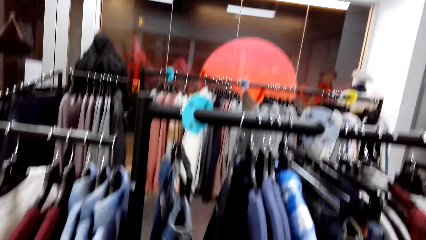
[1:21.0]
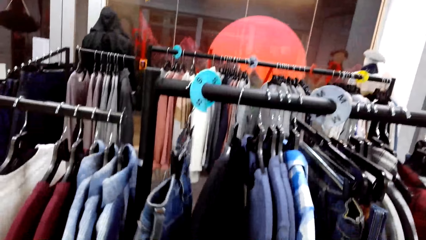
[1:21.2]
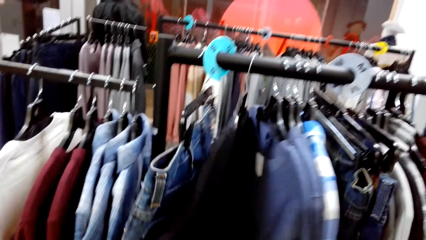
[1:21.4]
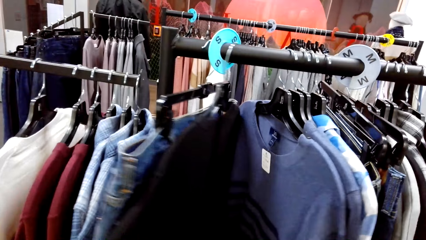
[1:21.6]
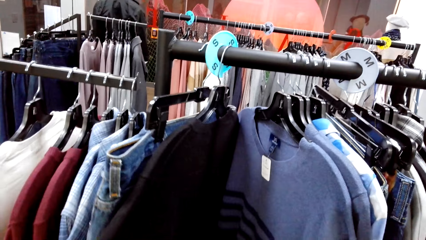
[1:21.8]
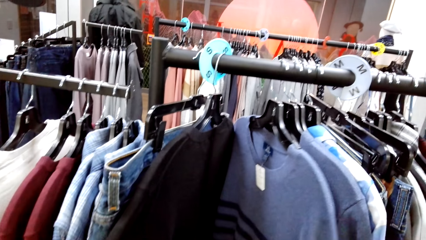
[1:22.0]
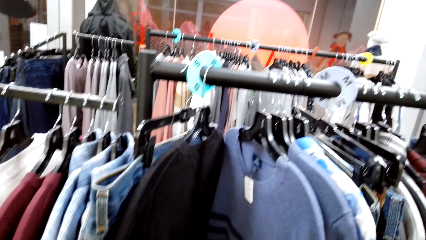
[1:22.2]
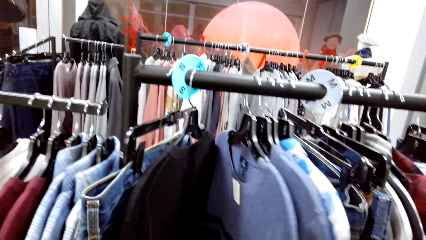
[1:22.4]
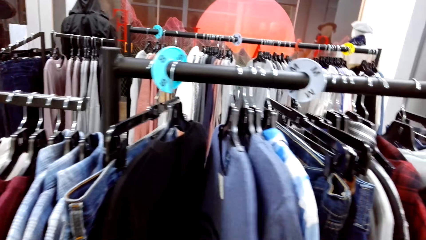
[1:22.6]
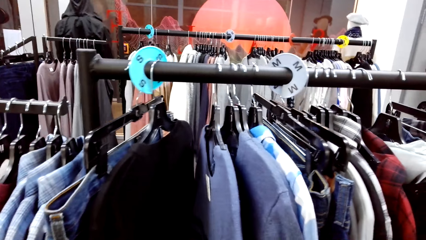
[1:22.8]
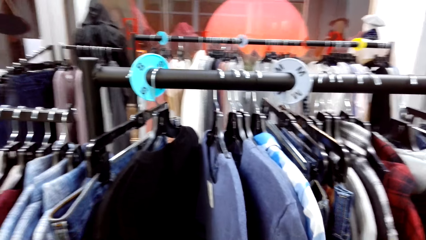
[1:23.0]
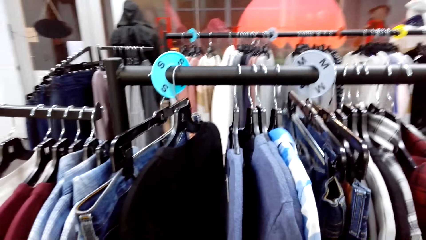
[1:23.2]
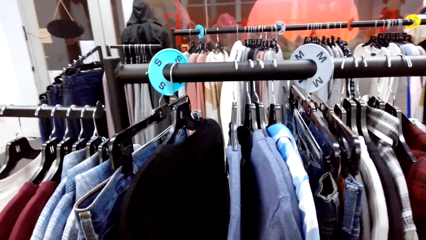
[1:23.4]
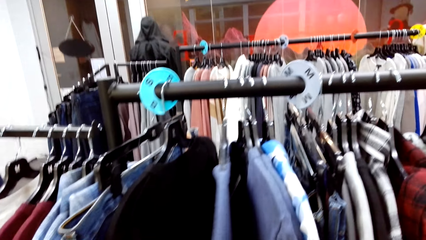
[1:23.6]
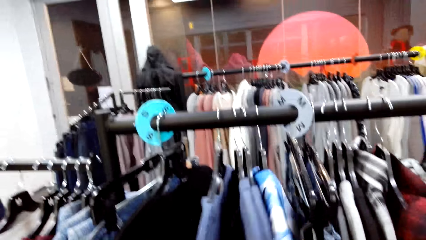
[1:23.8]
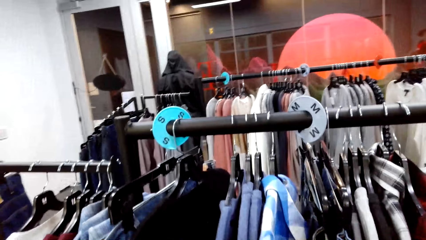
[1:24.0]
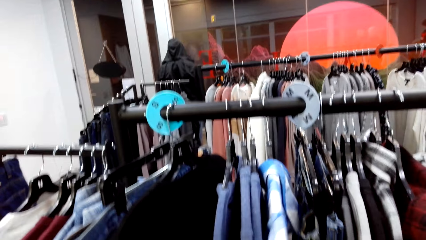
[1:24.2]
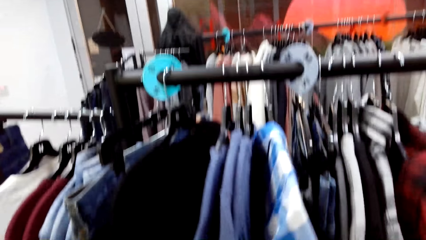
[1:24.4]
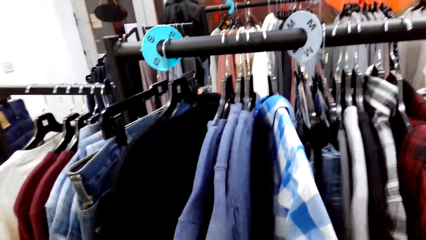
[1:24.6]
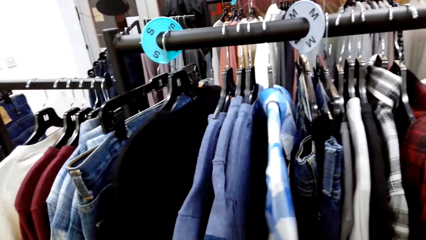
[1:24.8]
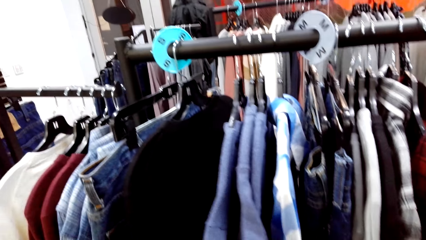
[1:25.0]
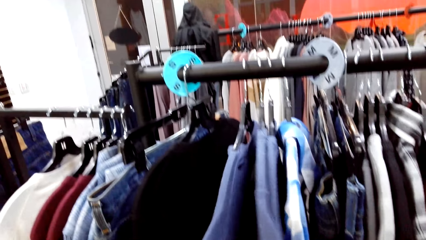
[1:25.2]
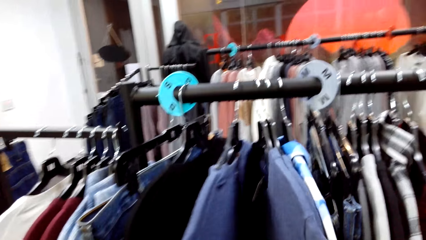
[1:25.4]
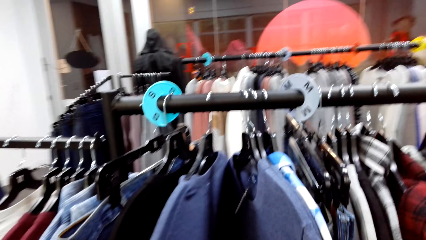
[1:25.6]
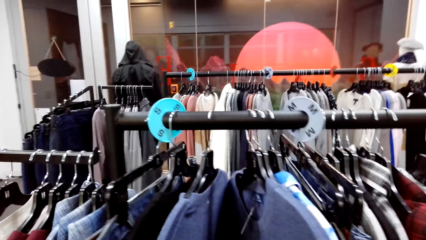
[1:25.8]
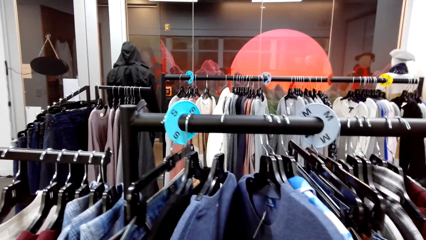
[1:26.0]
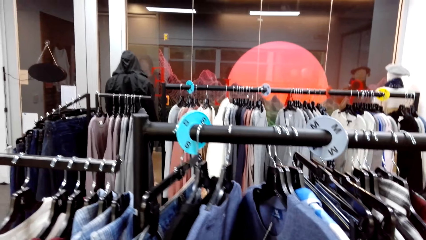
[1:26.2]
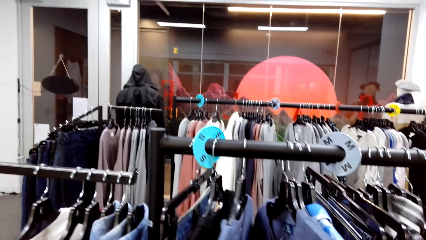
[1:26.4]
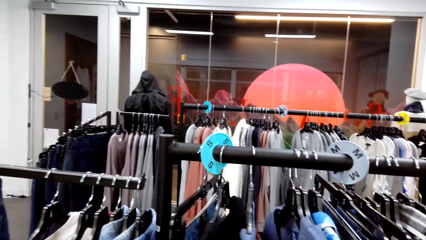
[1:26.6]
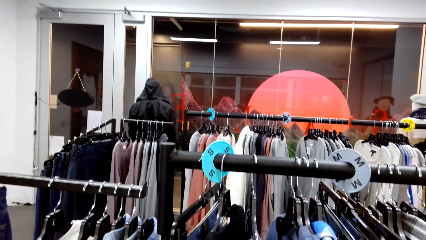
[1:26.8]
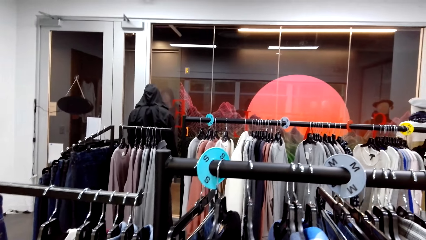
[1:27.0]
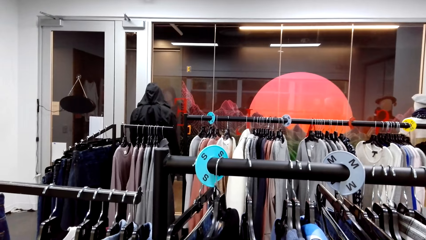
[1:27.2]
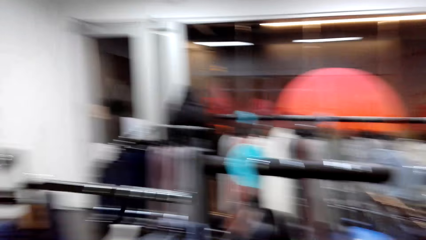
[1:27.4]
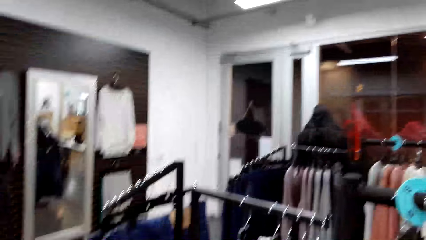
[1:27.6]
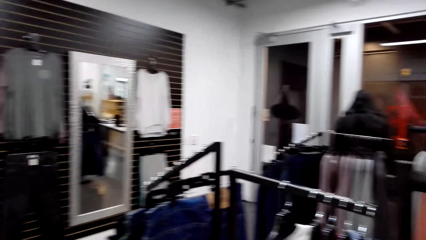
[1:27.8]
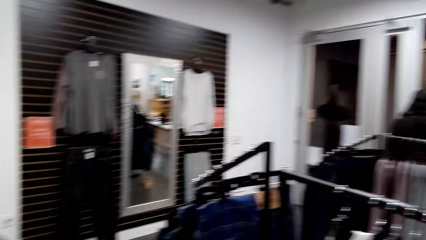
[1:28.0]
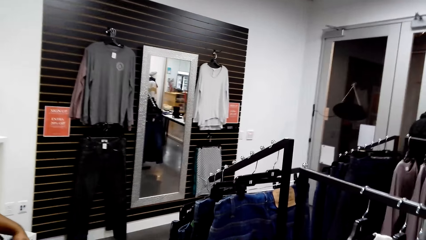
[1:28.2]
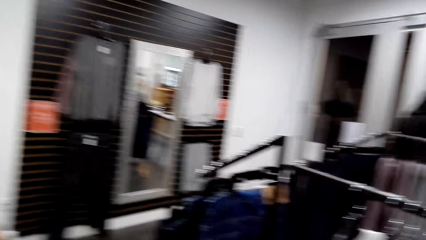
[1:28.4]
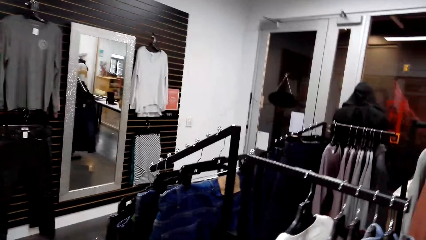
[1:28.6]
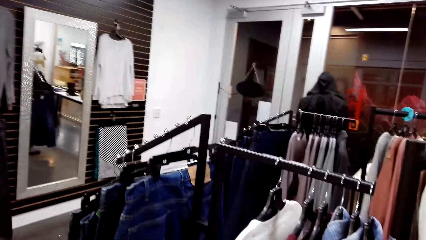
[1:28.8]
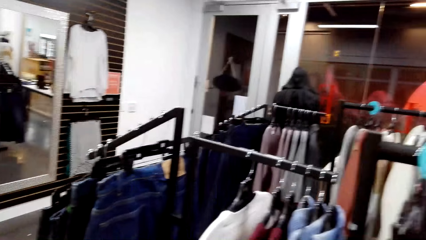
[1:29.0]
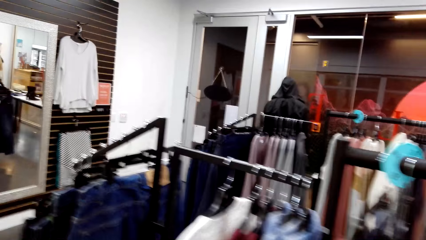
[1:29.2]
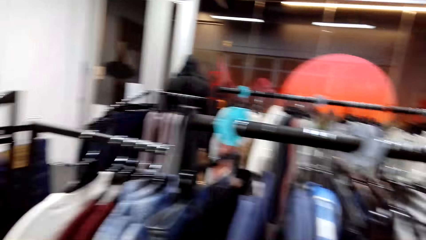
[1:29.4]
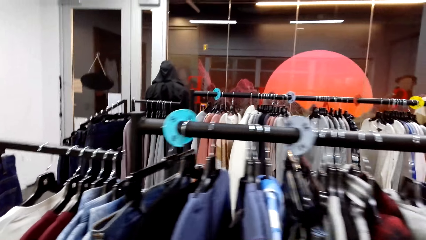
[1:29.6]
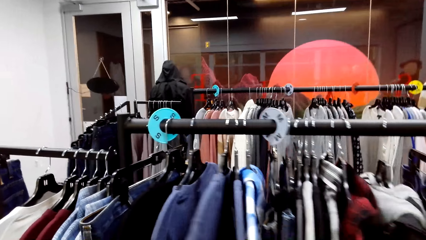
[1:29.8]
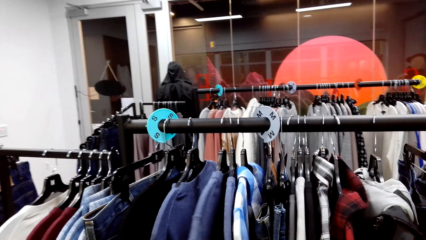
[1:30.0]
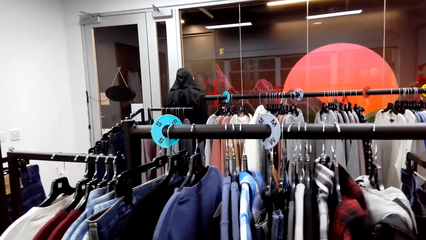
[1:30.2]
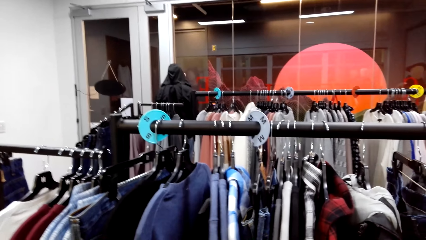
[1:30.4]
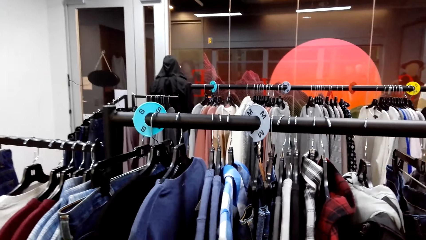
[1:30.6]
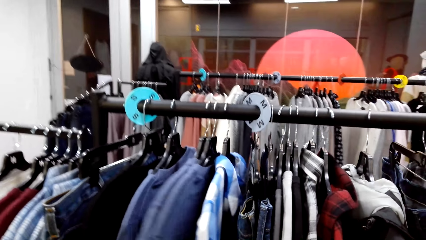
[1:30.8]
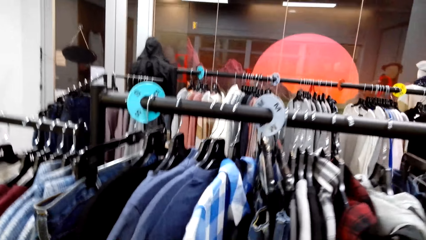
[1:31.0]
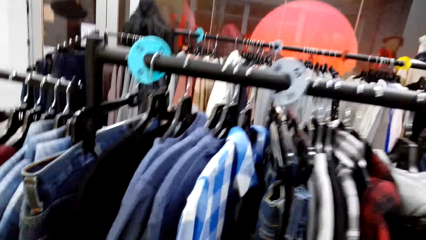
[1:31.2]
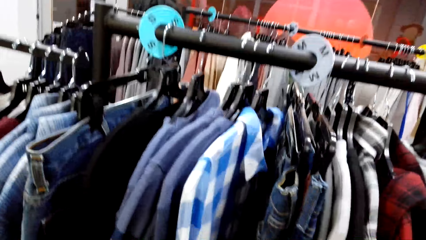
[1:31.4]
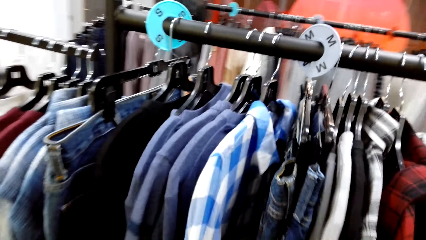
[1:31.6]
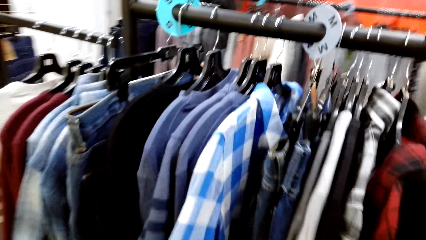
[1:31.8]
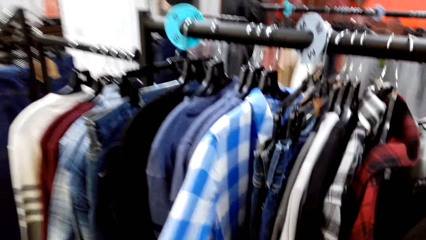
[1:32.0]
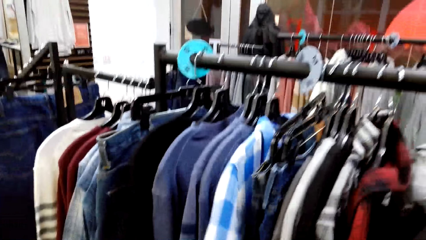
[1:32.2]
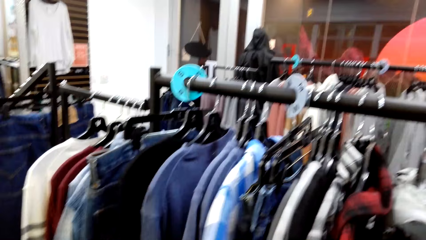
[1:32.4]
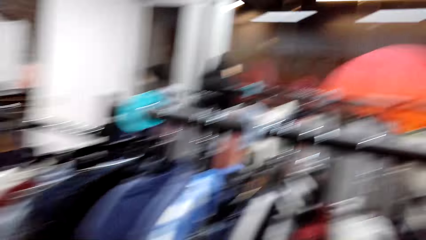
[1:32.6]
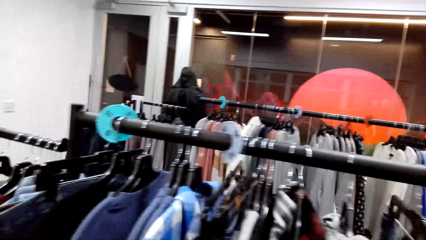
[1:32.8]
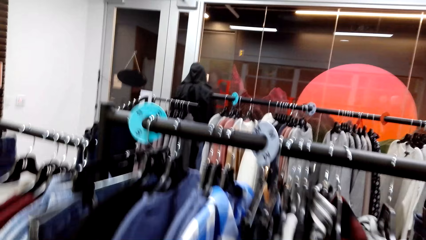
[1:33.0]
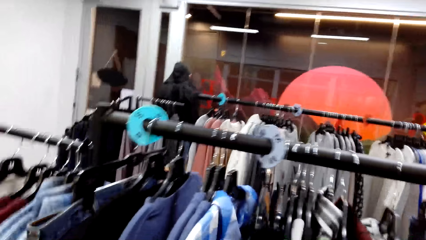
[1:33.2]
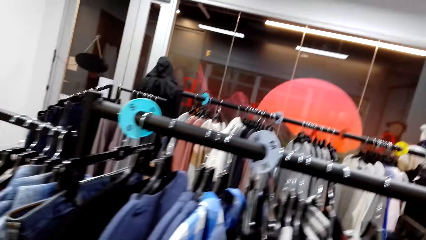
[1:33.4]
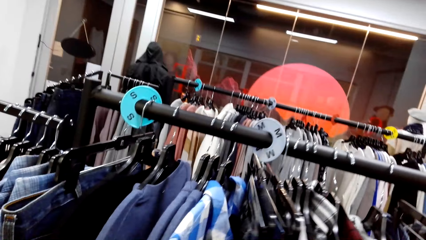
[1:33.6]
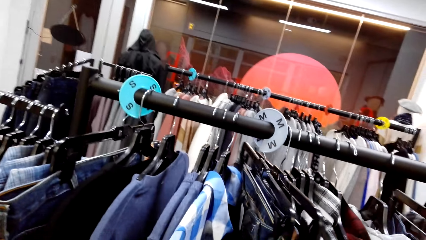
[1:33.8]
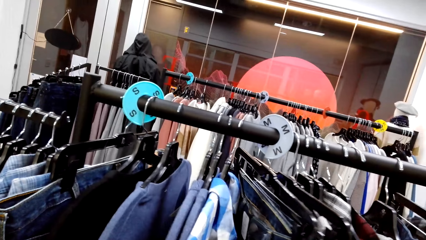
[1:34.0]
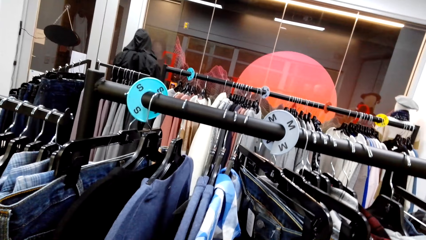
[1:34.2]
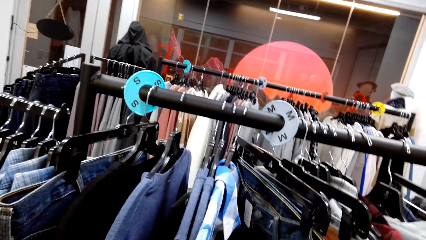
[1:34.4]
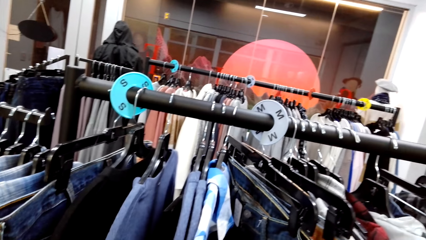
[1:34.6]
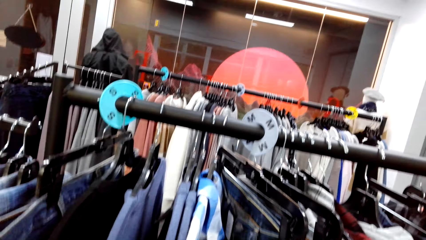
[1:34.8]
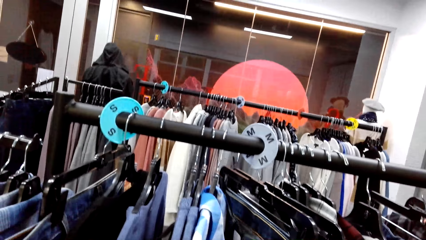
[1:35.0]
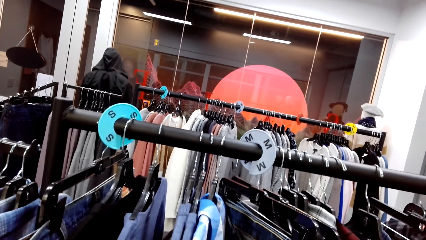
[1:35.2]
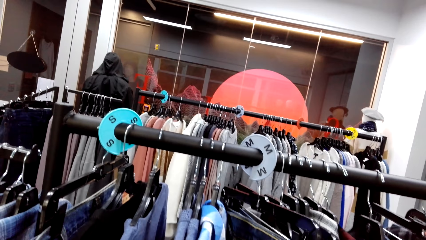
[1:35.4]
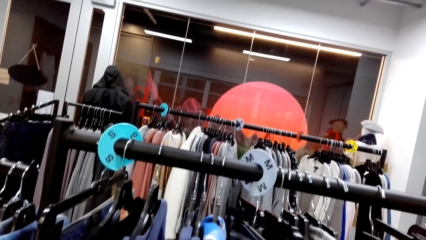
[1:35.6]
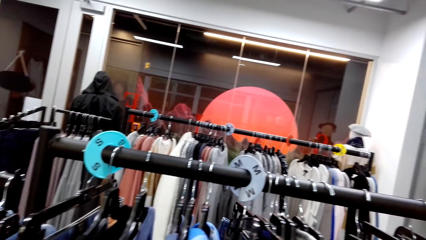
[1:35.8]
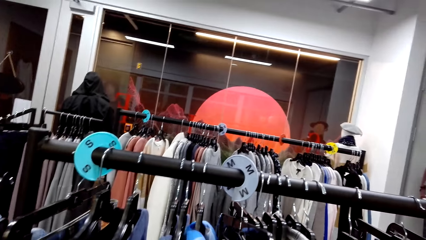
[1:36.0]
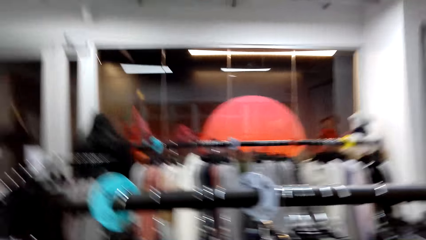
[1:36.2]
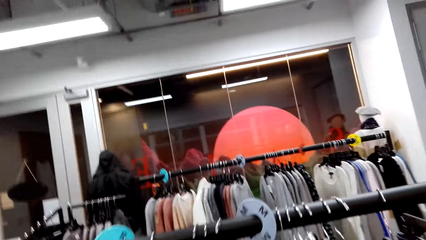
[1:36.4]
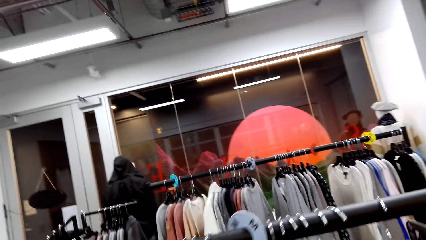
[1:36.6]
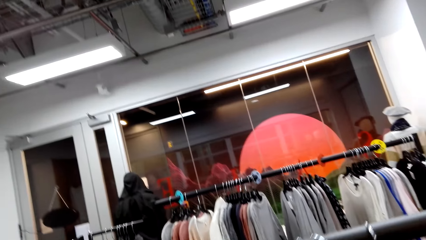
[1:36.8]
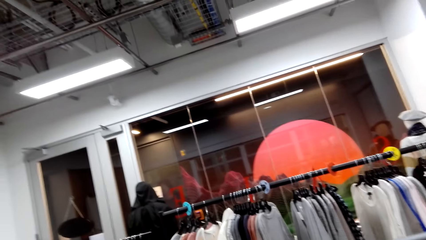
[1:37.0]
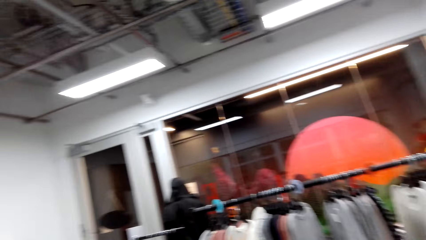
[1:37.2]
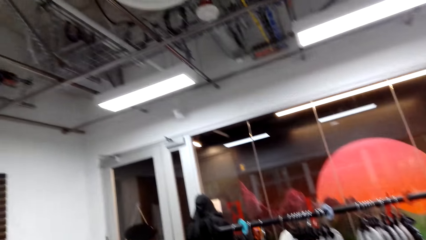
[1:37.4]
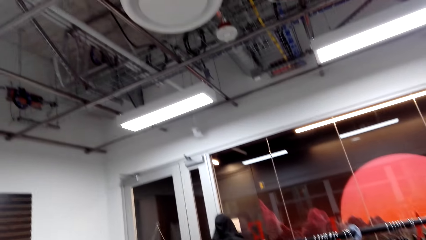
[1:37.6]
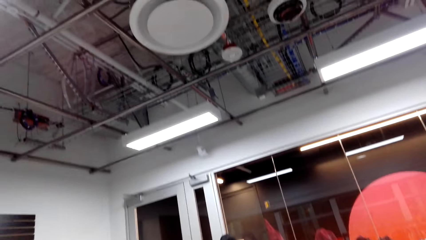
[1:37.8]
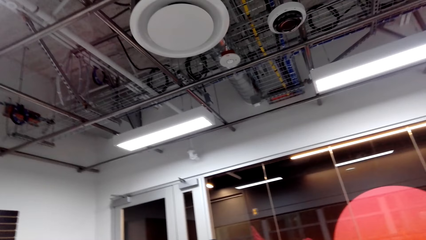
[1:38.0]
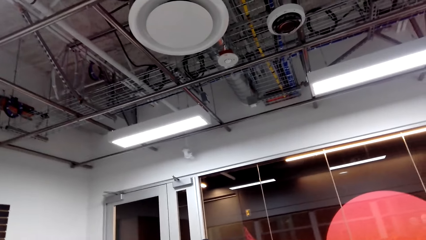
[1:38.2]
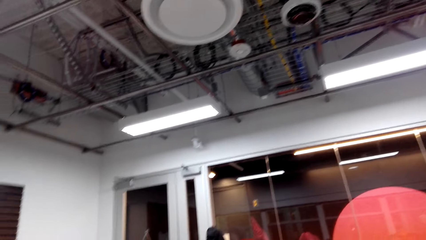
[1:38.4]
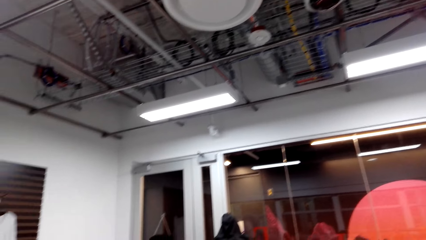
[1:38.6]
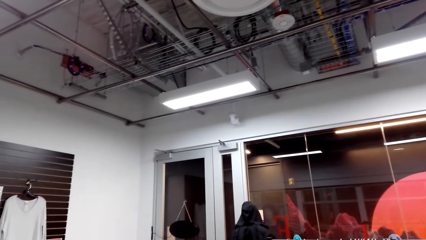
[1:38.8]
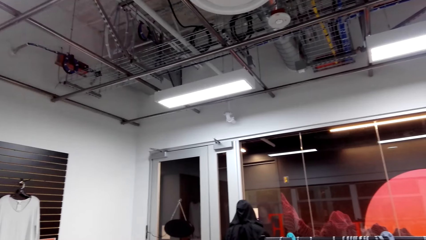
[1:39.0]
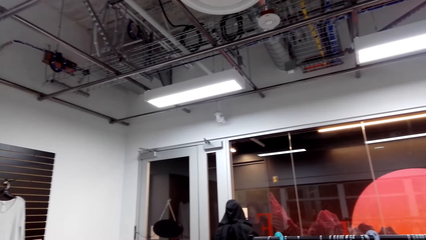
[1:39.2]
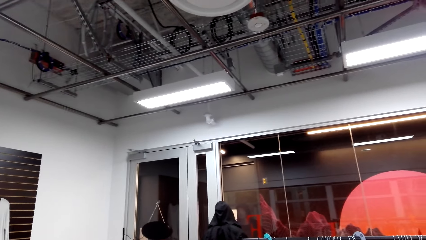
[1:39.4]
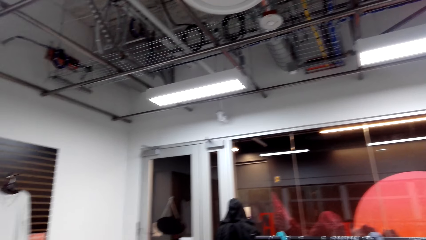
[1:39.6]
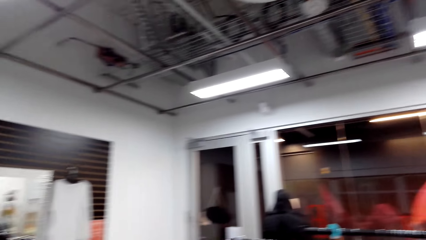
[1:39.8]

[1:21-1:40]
The camera wearer walks around. They check clothes on the display rack. They look around.
